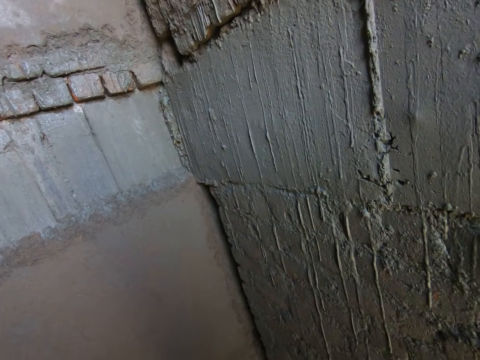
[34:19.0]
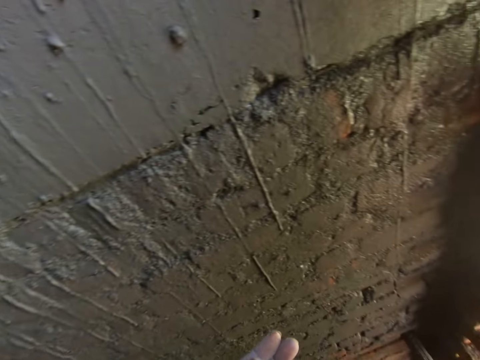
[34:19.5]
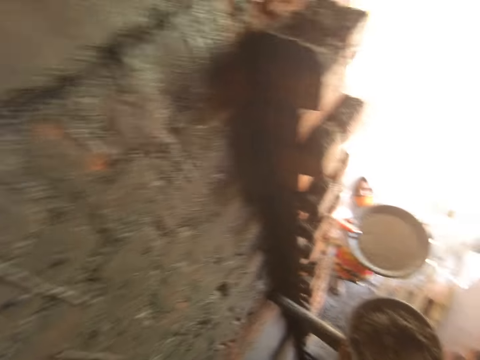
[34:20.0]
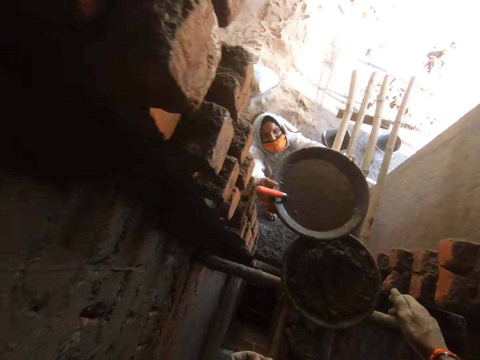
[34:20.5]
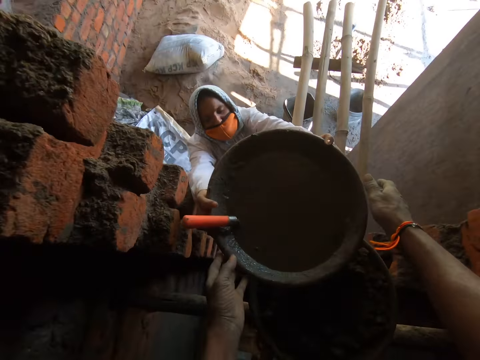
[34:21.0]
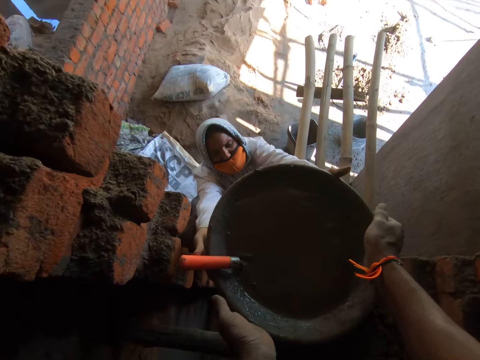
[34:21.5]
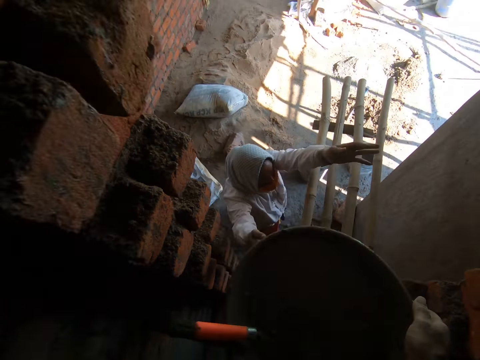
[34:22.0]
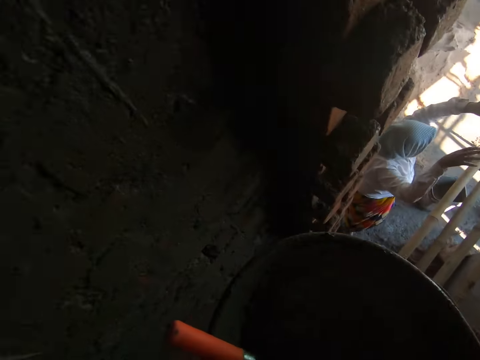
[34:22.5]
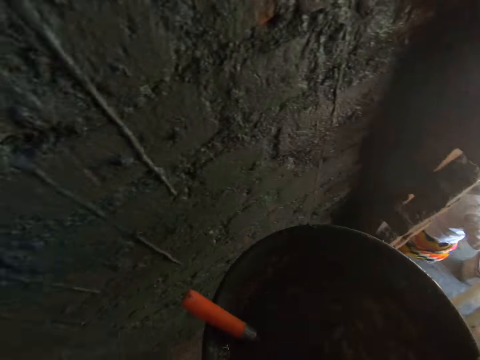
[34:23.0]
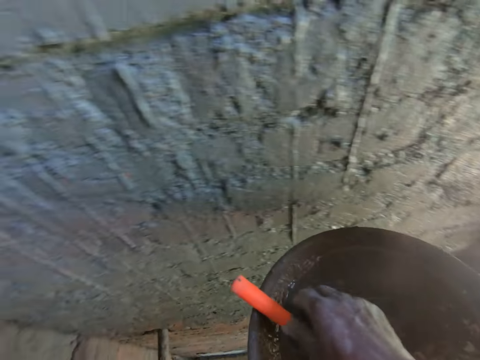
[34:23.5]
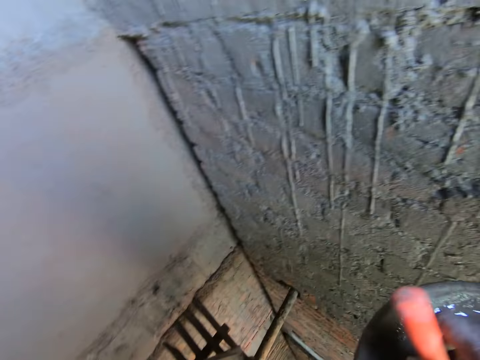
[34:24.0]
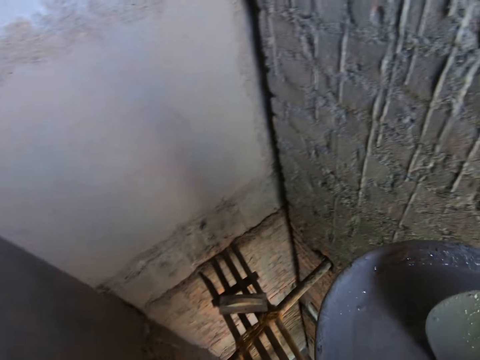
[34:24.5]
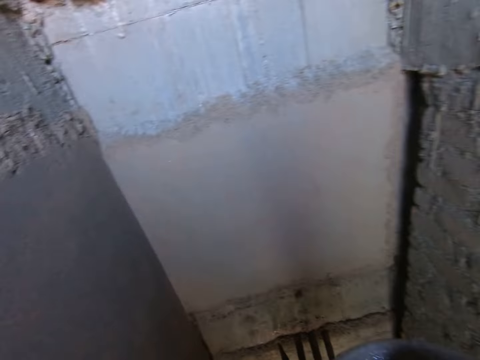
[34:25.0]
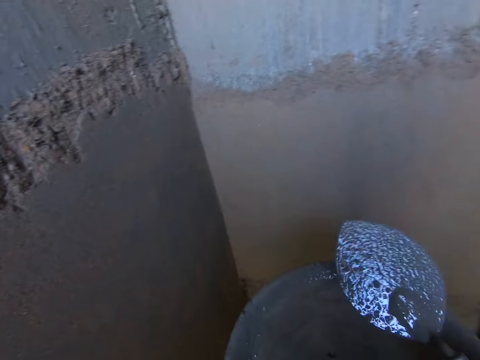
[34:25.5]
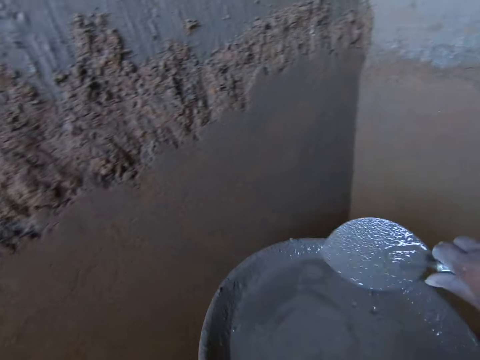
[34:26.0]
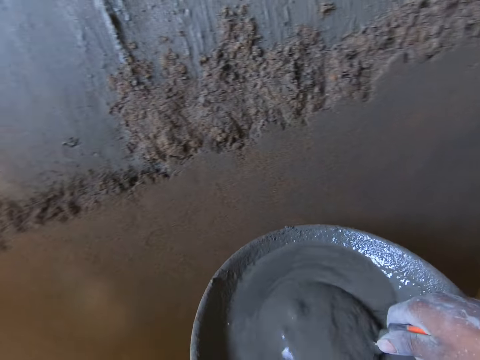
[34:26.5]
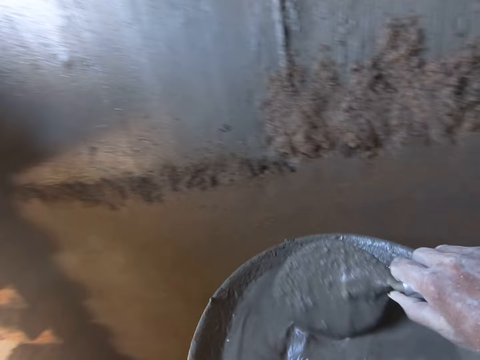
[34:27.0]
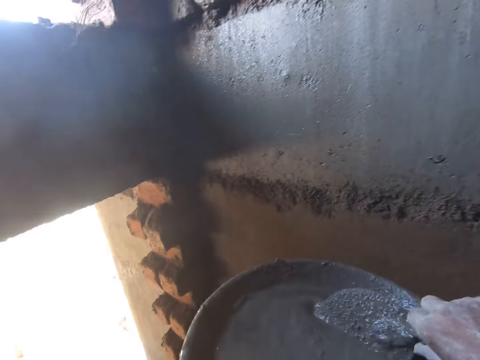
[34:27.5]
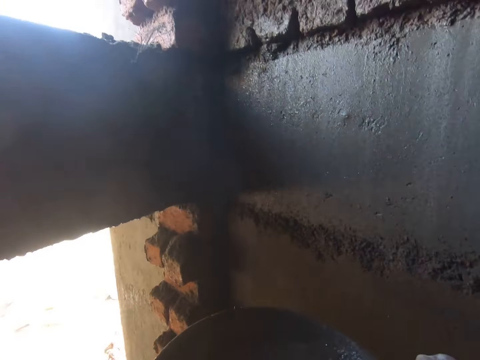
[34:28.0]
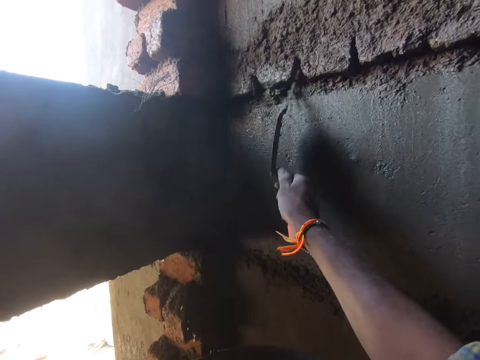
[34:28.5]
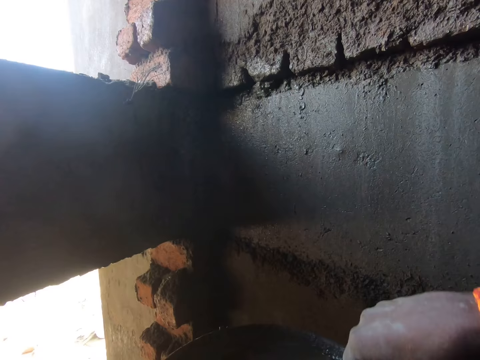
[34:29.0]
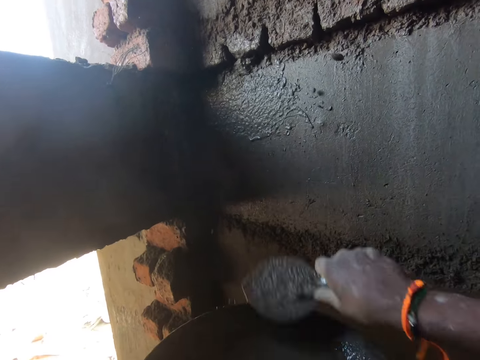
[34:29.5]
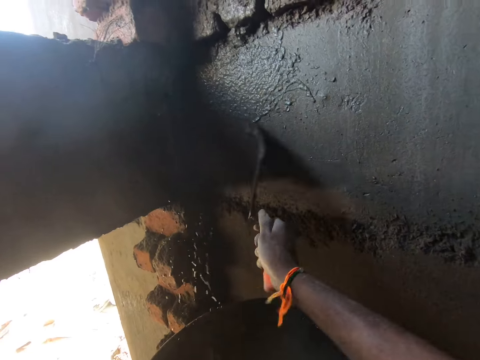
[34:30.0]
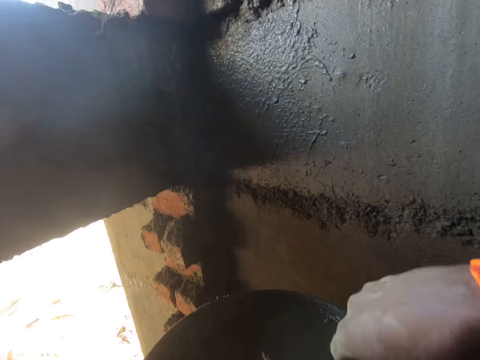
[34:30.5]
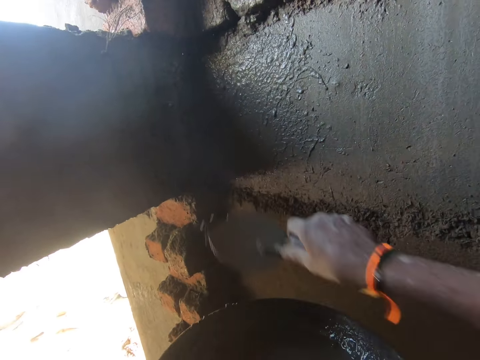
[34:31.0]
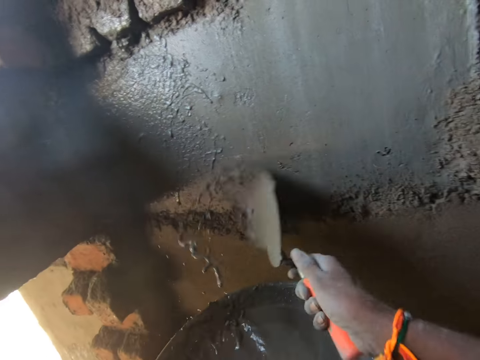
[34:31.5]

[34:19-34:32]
The woman passes the pan or container in her hands to the camera wearer. The camera wearer collects the pan with his hands. He carries the container with both hands. He picks up the trowel from the pan with his right hand. He scoops mortar from the pan with the trowel in his right hand. He mixes mortar in the pan with the trowel in his right hand. He pours mortar on the wall with the trowel in his right hand. He pours mortar on the wall again. He takes mortar from the pan with the trowel in his right hand. He pours mortar on the wall with the trowel in his right hand. He takes mortar from the pan with the trowel in his right hand. He pours mortar on the wall with the trowel in his right hand. He takes mortar from the pan with the trowel in his right hand. He pours mortar on the wall with the trowel in his right hand.

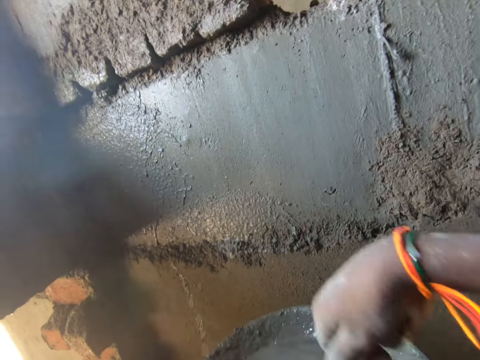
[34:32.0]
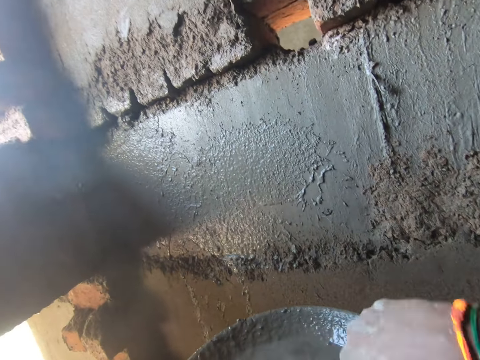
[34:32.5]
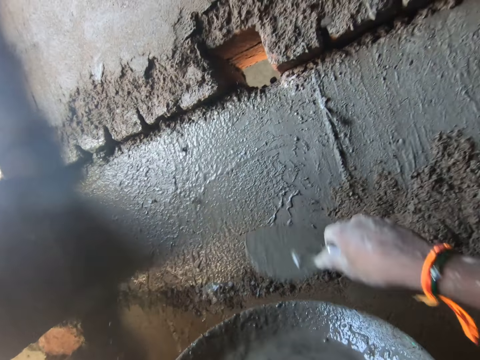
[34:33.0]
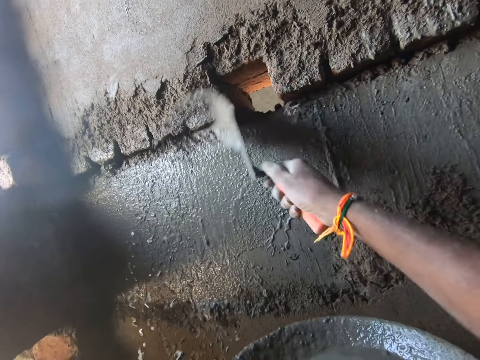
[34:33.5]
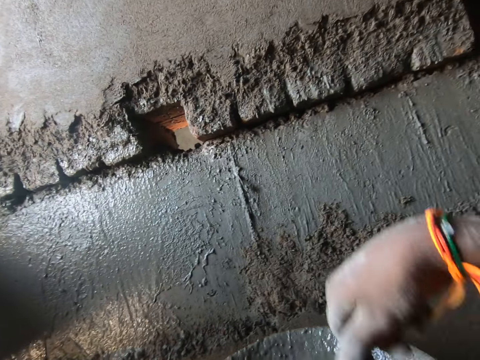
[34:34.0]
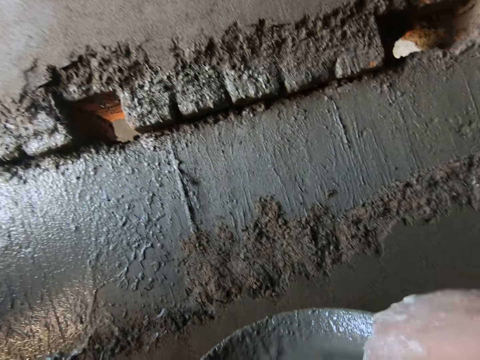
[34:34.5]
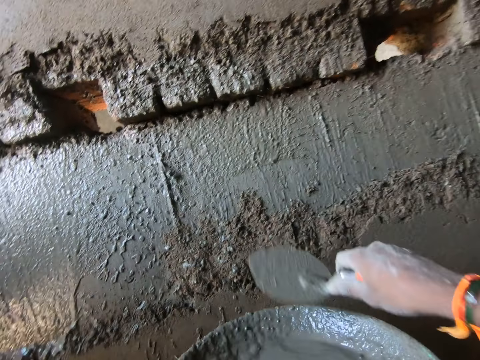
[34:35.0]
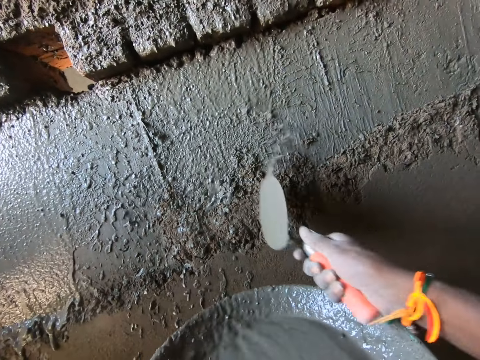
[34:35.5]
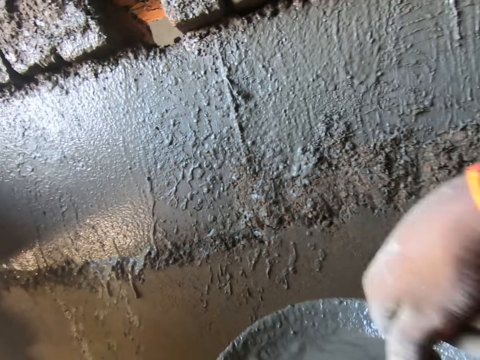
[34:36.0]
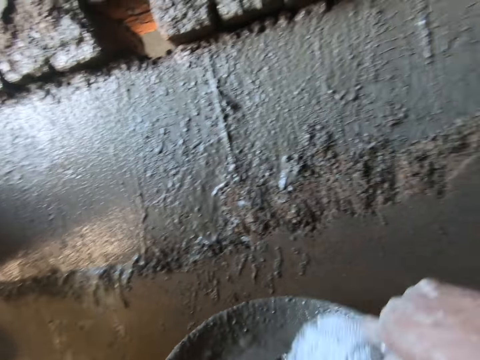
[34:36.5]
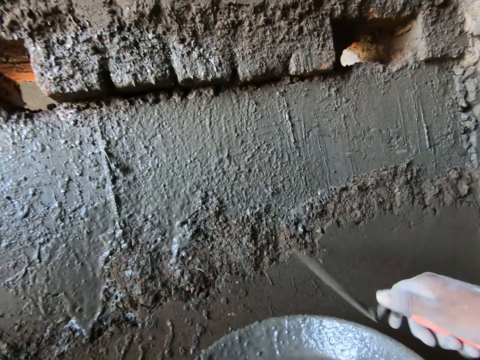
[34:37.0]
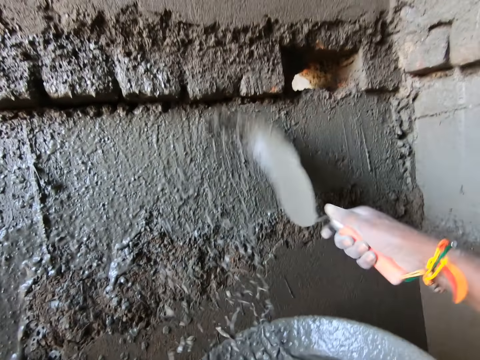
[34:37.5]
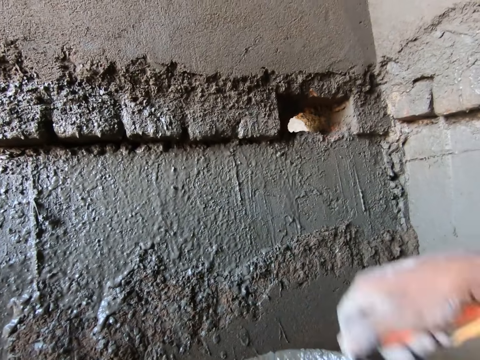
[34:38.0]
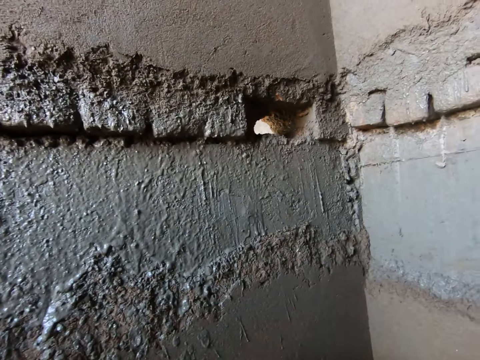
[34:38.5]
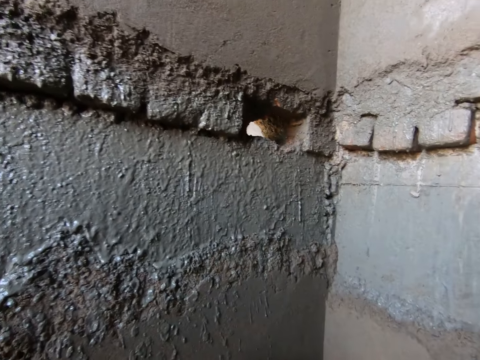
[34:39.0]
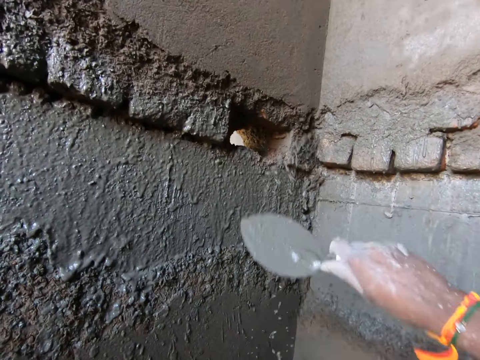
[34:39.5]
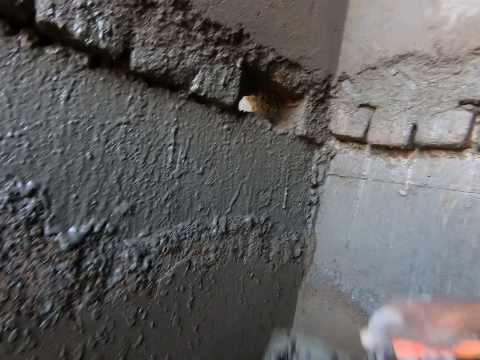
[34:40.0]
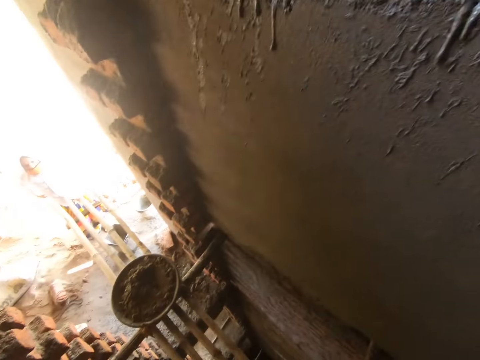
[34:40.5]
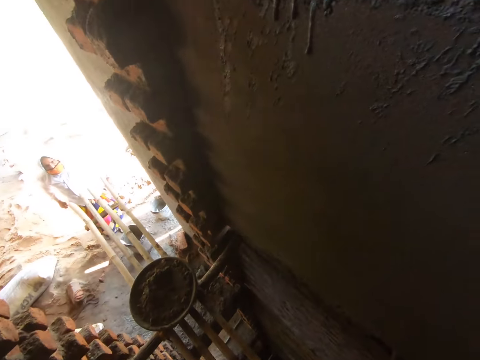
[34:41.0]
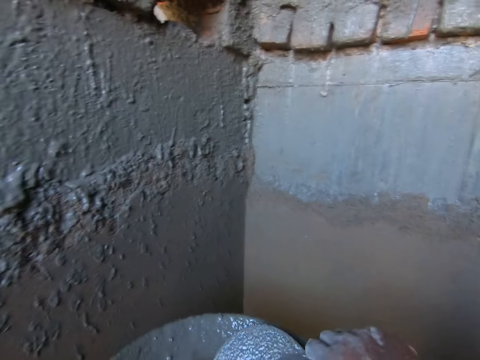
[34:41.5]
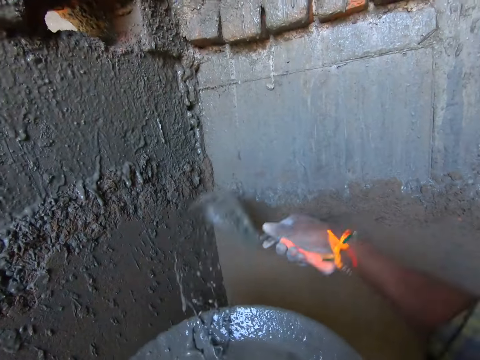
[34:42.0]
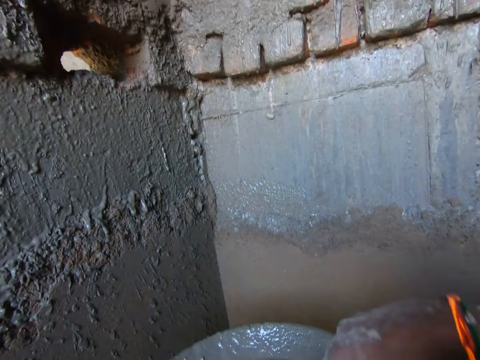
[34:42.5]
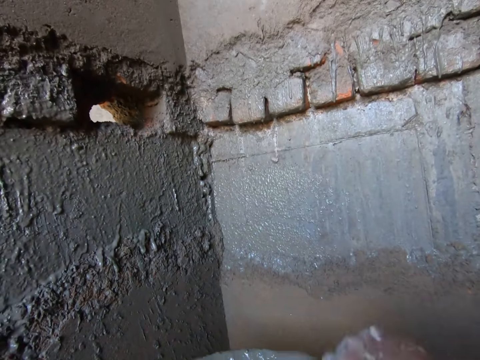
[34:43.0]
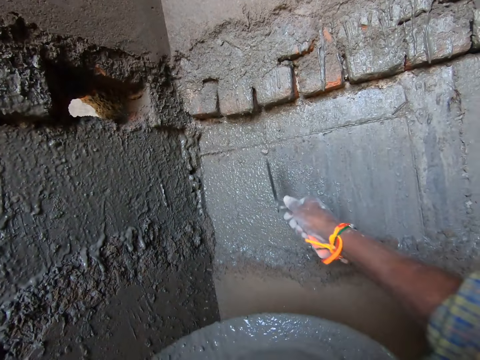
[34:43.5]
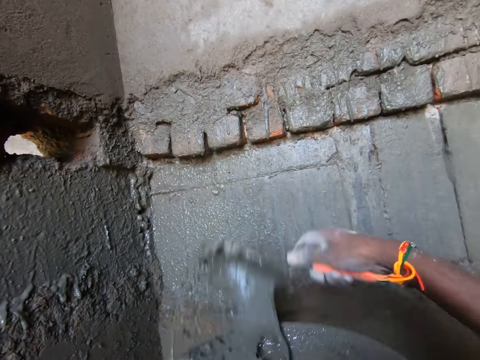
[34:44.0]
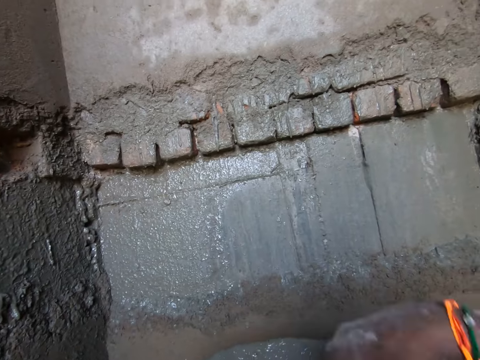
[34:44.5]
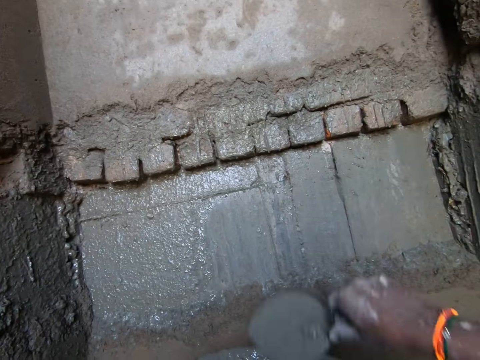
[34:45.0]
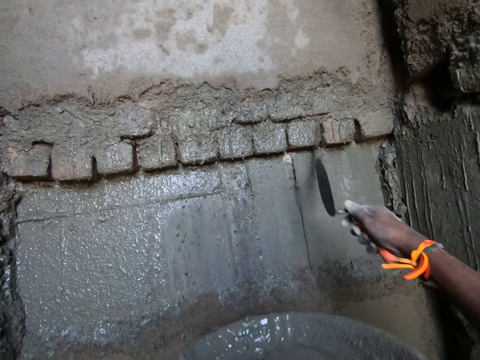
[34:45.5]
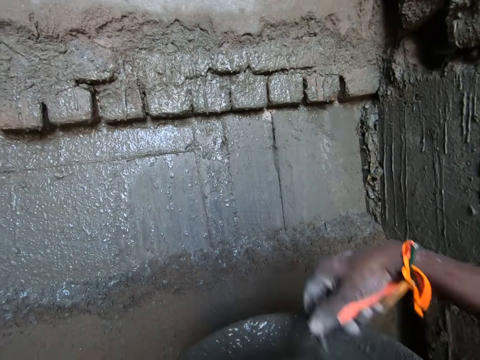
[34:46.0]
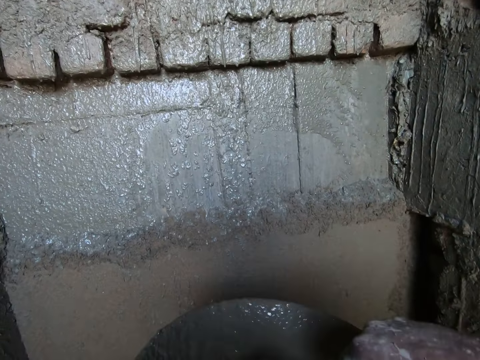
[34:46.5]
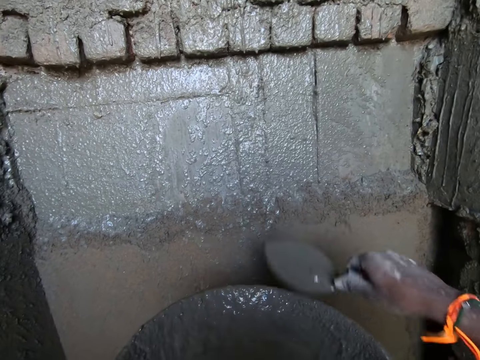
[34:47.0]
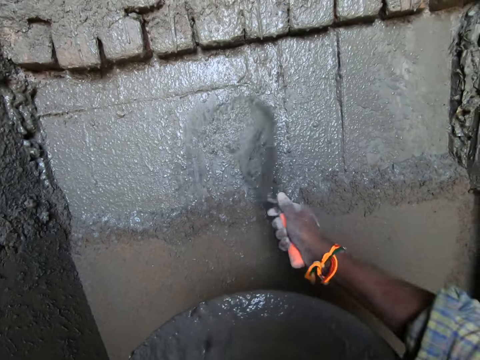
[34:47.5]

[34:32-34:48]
The camera wearer takes mortar from the pan with the trowel in his right hand. He pours mortar on the wall with the trowel in his right hand. He takes mortar from the pan with the trowel in his right hand. He pours mortar on the wall with the trowel in his right hand. He takes mortar from the pan with the trowel in his right hand. He pours mortar on the wall with the trowel in his right hand. He takes mortar from the pan with the trowel in his right hand. He pours mortar on the wall with the trowel in his right hand. He takes mortar from the pan with the trowel in his right hand. He pours mortar on the wall with the trowel in his right hand. He takes mortar from the pan with the trowel in his right hand. He pours mortar on the wall with the trowel in his right hand. He takes mortar from the pan with the trowel in his right hand. He pours mortar on the wall with the trowel in his right hand. He takes mortar from the pan with the trowel in his right hand. He pours mortar on the wall with the trowel in his right hand. He pours mortar on the wall repeatedly. He looks around. He pours mortar on the wall with the trowel in his right hand. He takes mortar from the pan with the trowel in his right hand. He pours mortar on the wall with the trowel in his right hand. He pours mortar on the wall repeatedly.
